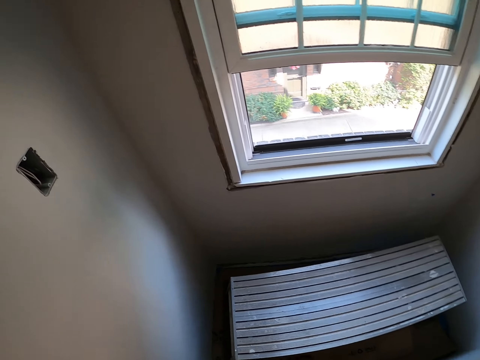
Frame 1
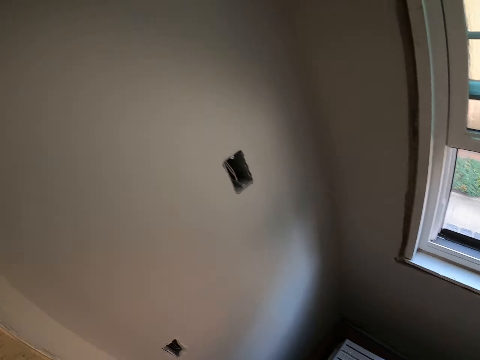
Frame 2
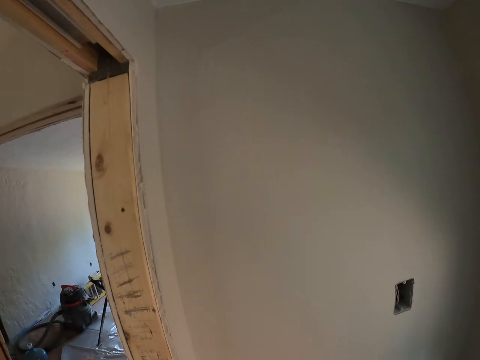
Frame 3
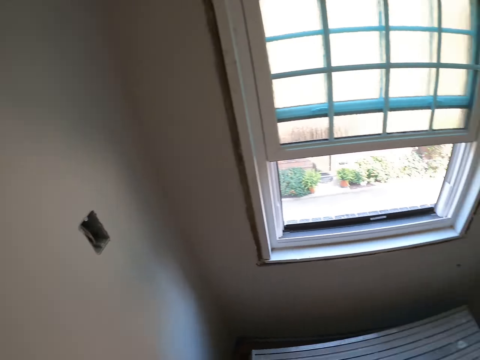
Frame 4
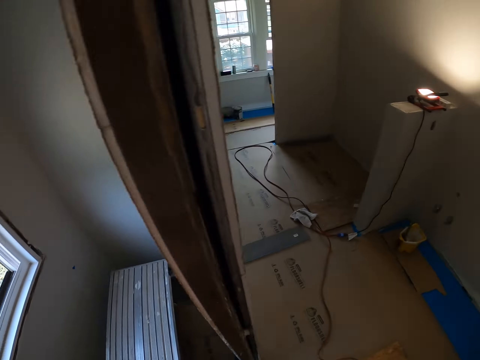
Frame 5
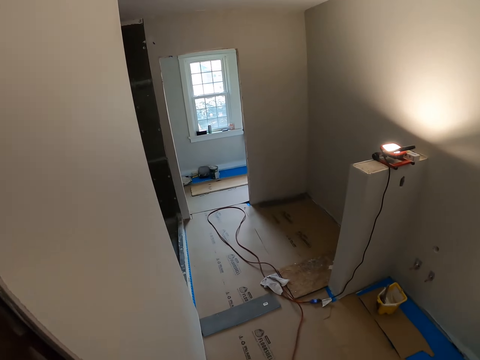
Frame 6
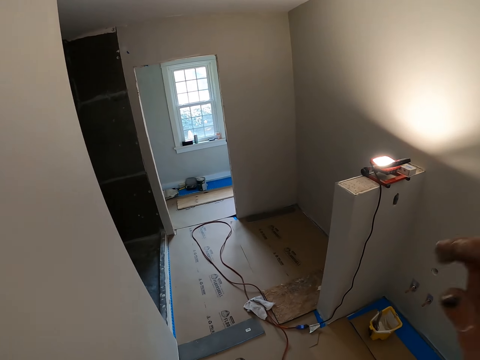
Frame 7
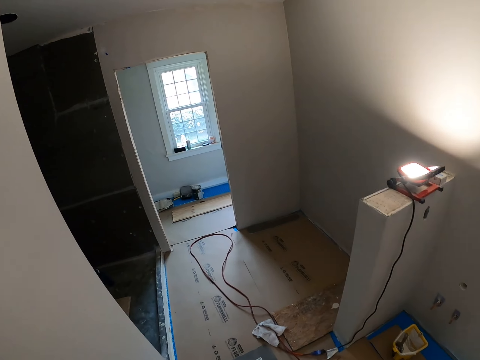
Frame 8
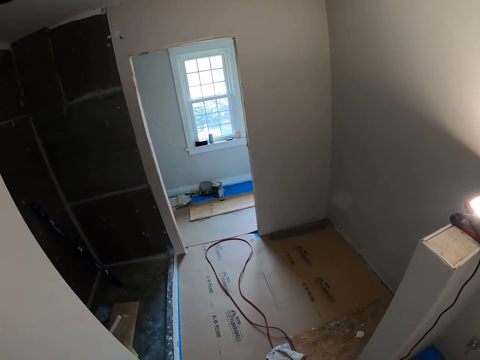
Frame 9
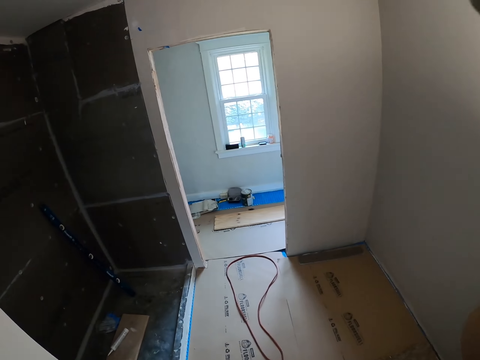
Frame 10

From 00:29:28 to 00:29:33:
The camera wearer walks in the room.
